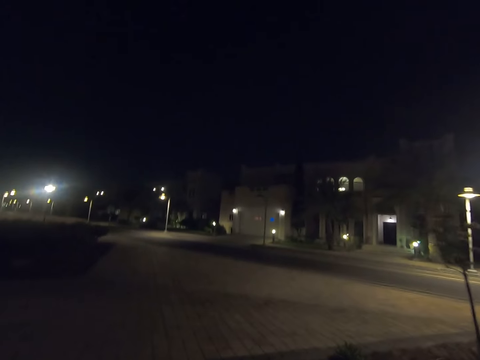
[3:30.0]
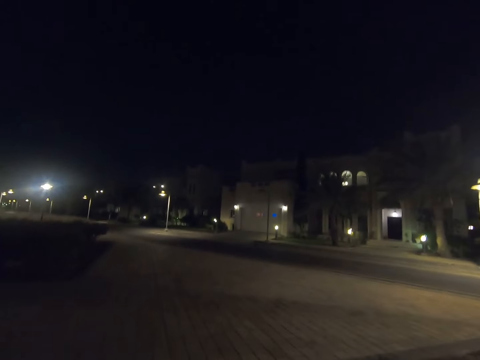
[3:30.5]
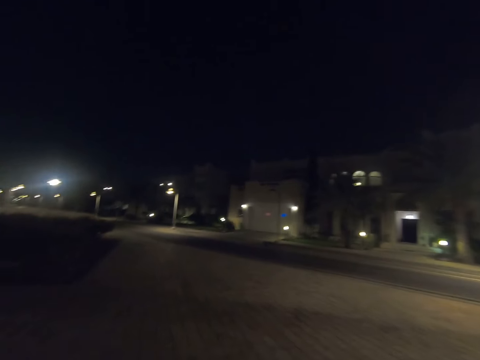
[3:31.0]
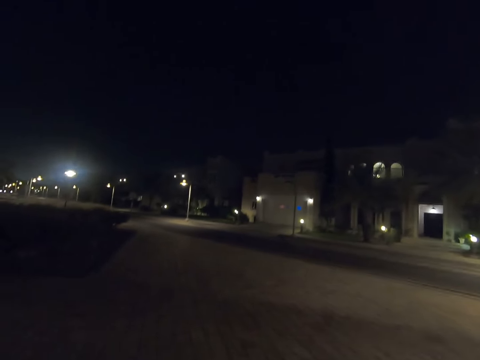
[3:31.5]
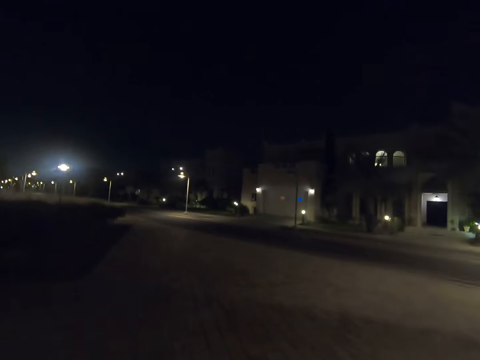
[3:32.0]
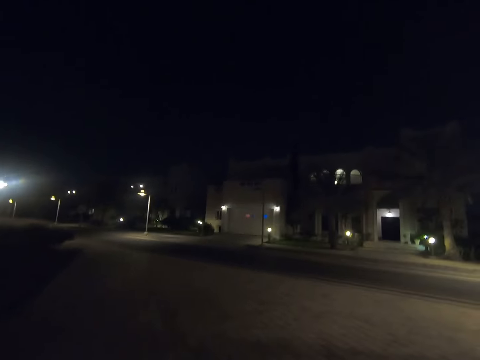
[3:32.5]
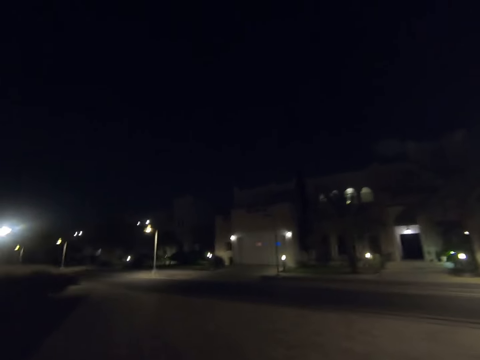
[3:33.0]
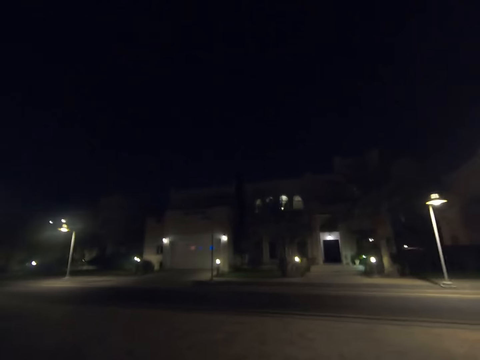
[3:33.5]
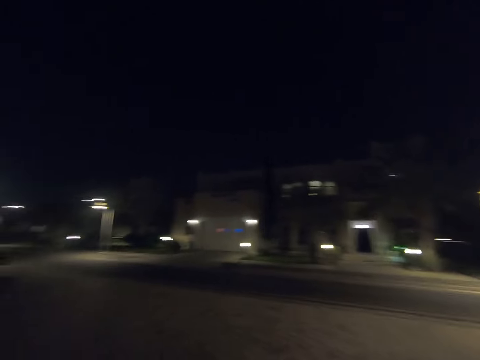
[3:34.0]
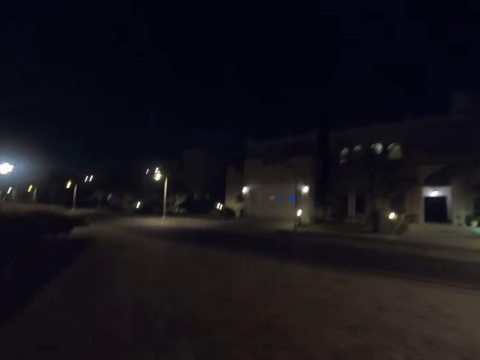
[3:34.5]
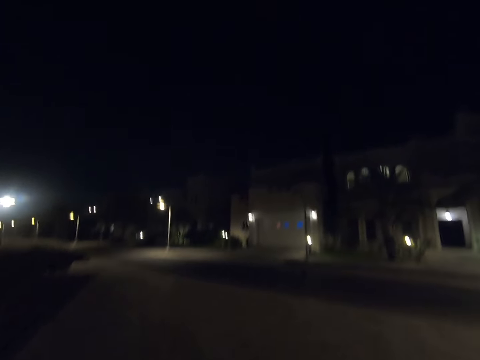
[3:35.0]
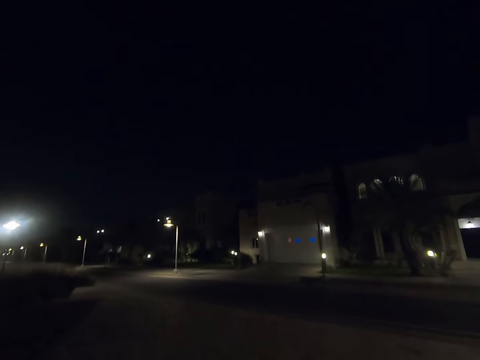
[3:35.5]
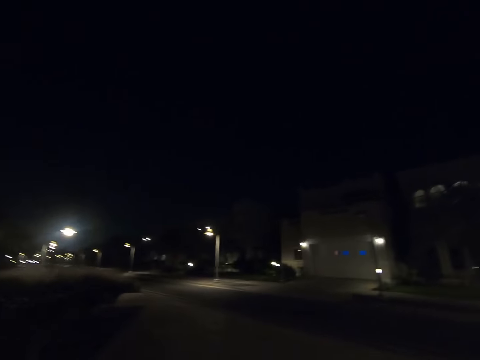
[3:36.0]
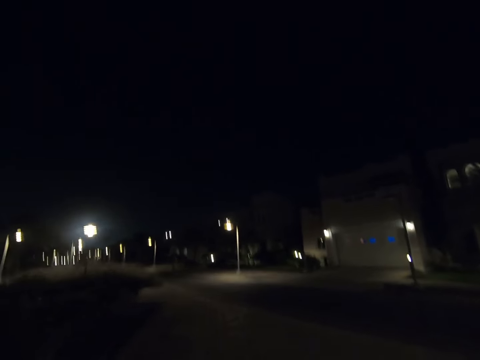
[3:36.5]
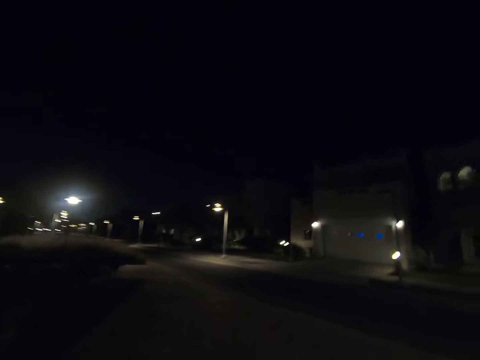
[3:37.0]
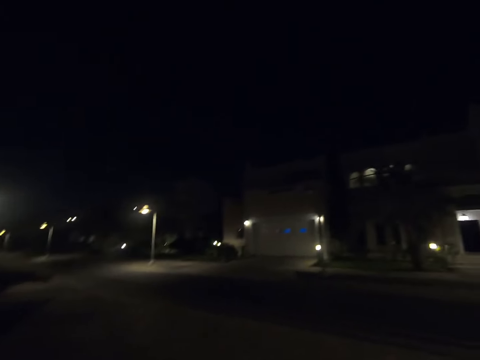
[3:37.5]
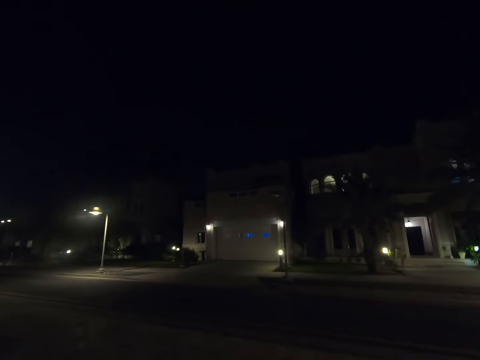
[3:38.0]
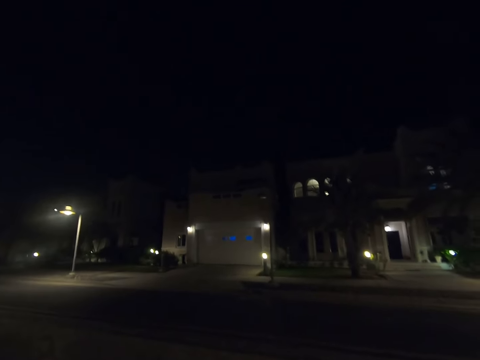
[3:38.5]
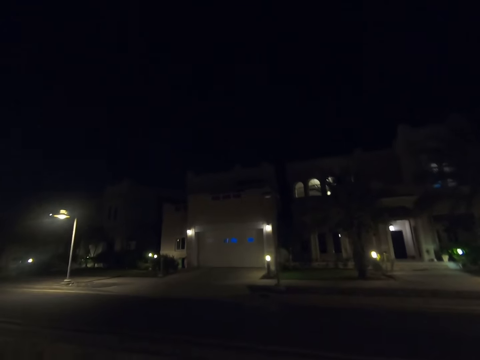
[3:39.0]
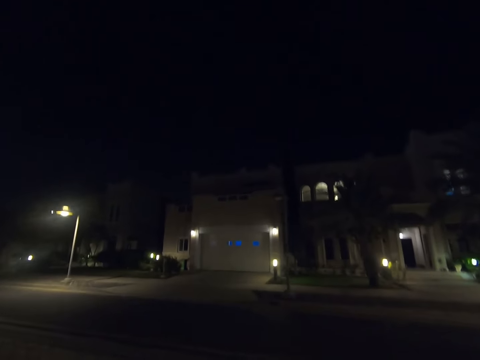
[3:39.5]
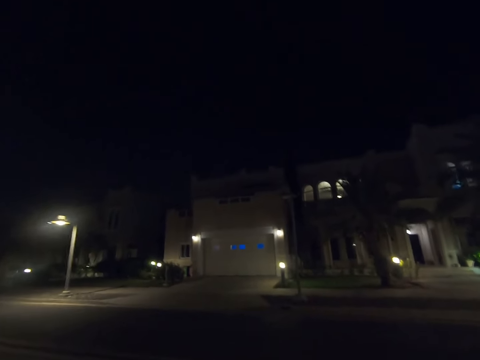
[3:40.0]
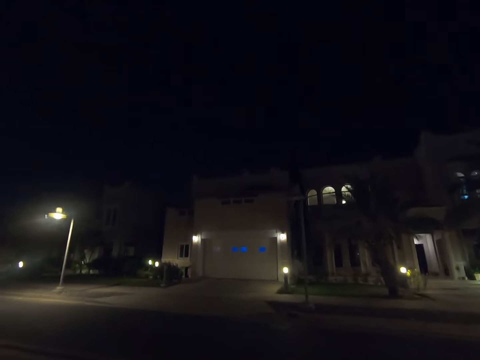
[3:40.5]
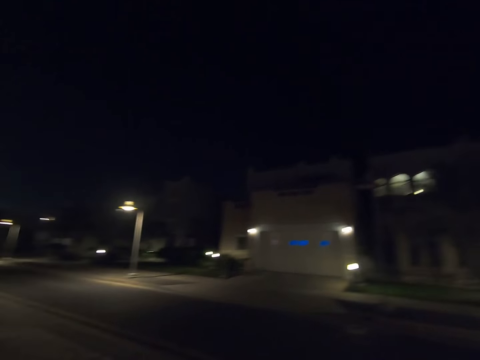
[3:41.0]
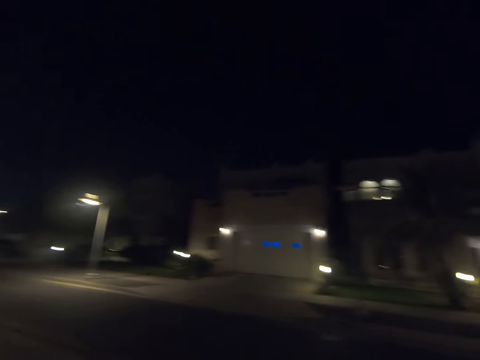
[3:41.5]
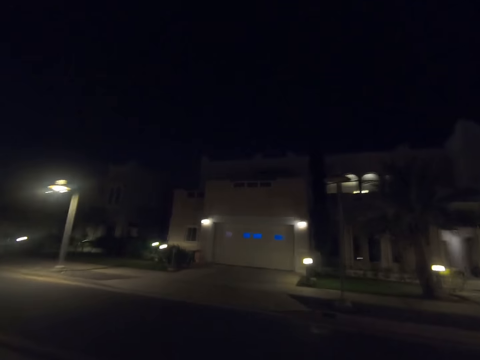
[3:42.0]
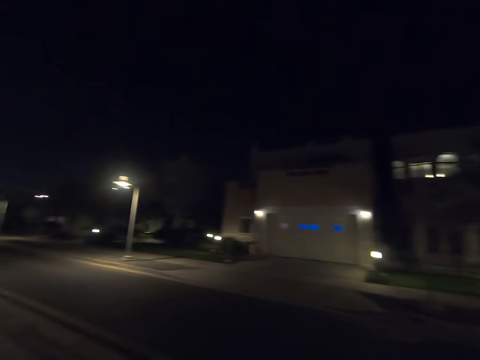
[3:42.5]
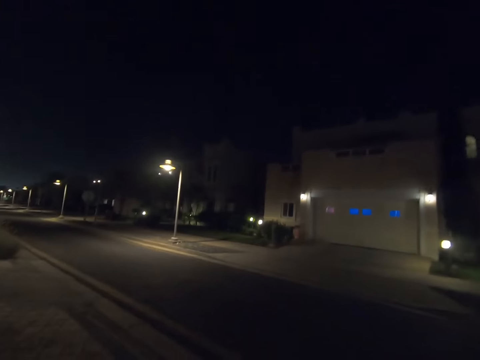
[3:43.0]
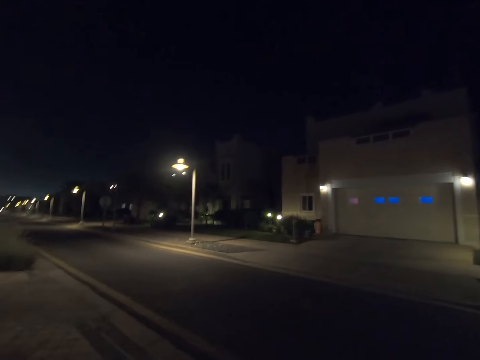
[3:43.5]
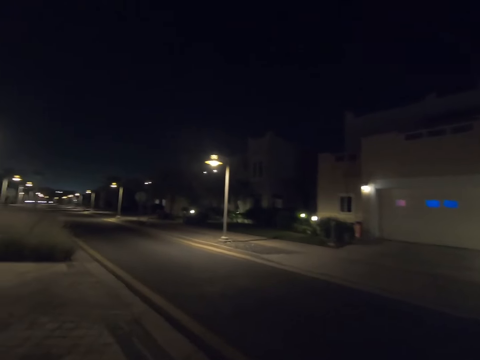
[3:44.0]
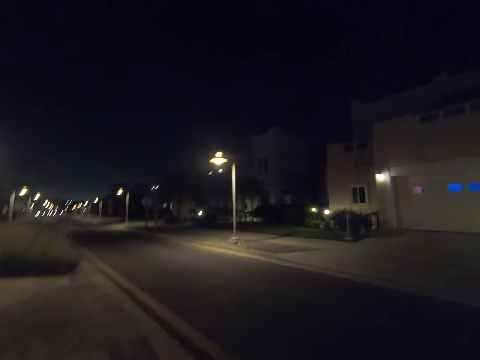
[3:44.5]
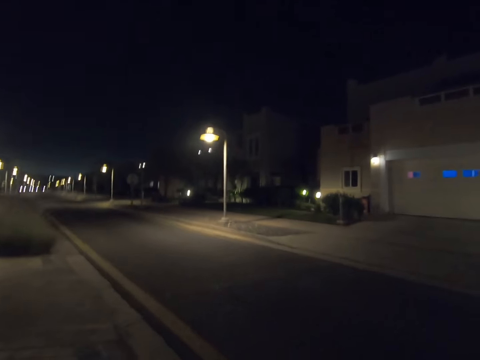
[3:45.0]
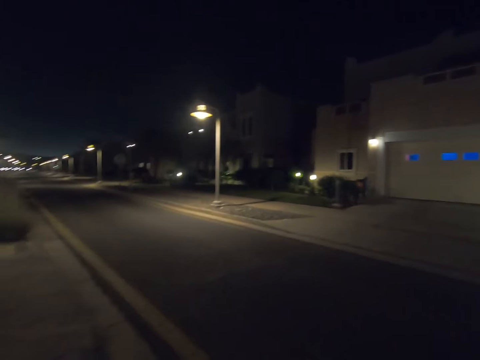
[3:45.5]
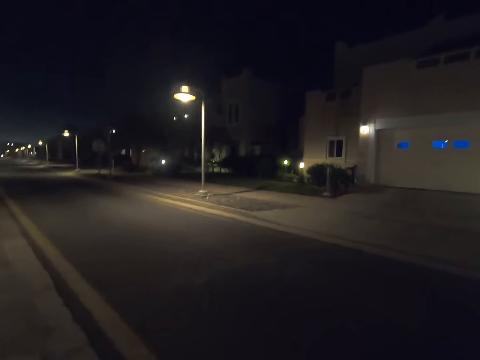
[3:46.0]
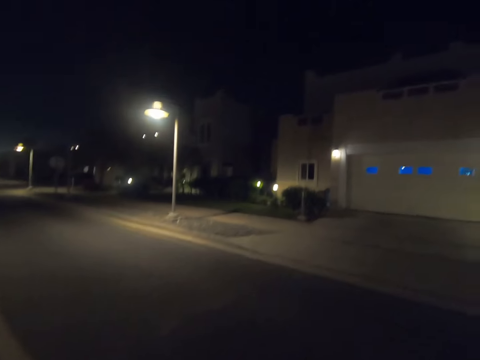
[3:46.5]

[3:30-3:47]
The camera wearer looks right. They look forward. They look left. They look forward. They look left. They look forward. They look left.

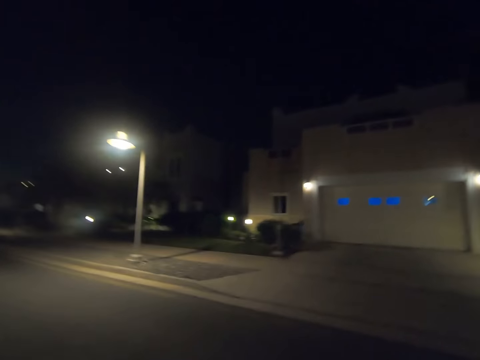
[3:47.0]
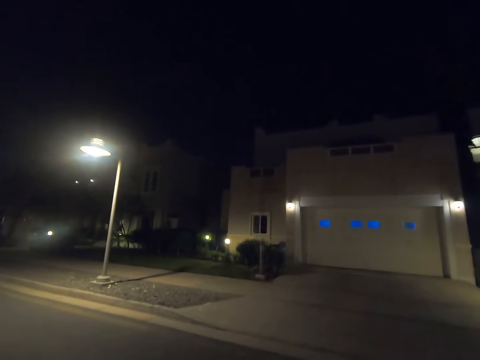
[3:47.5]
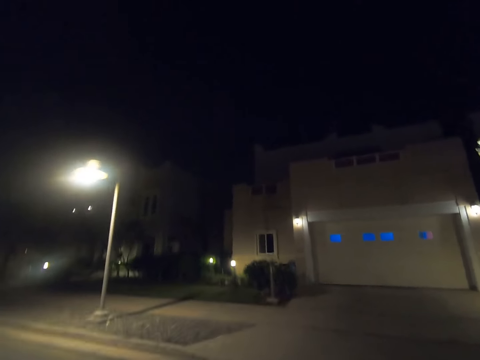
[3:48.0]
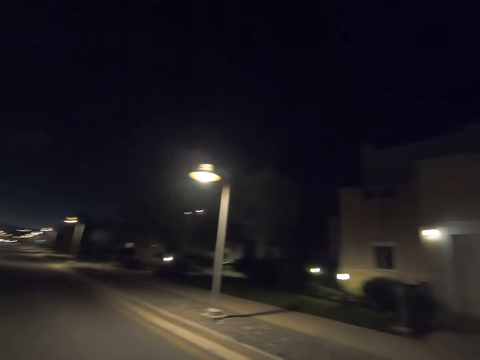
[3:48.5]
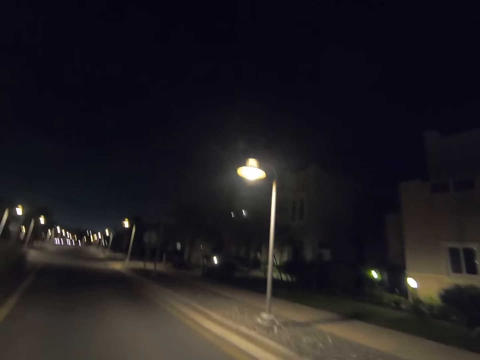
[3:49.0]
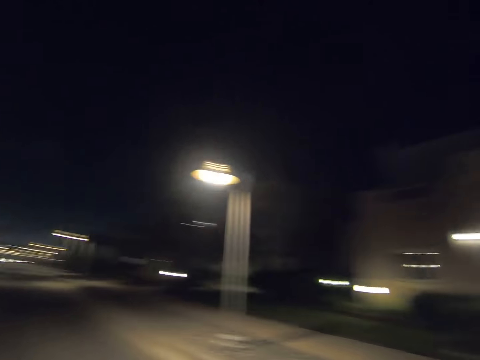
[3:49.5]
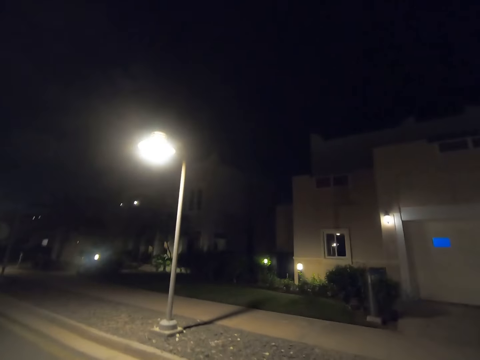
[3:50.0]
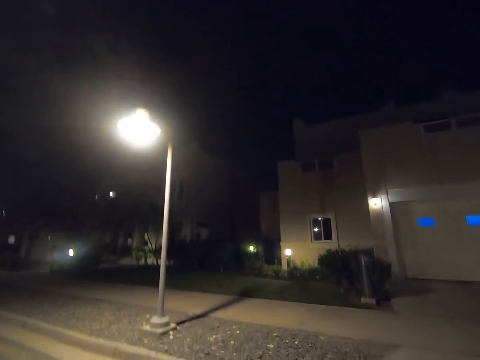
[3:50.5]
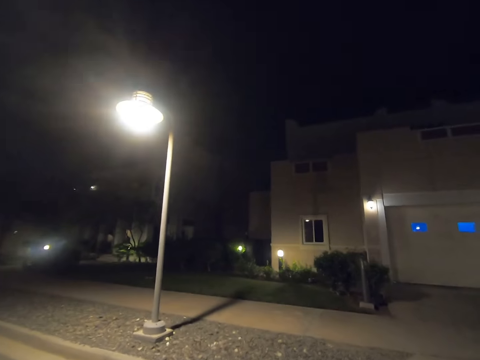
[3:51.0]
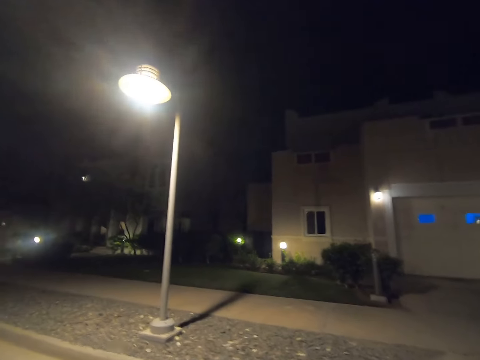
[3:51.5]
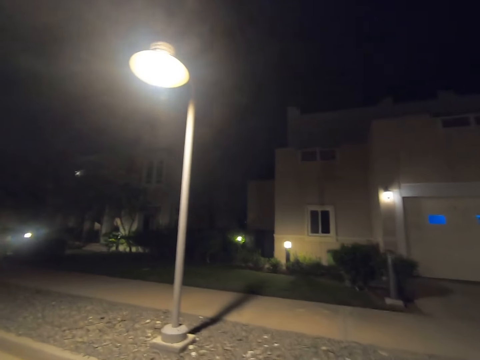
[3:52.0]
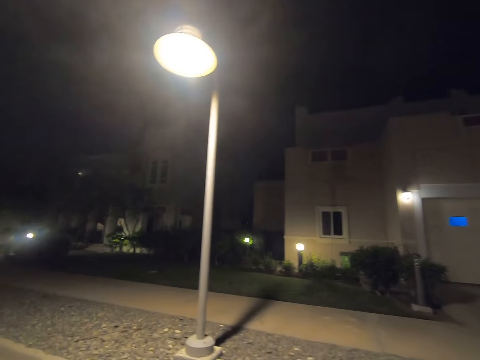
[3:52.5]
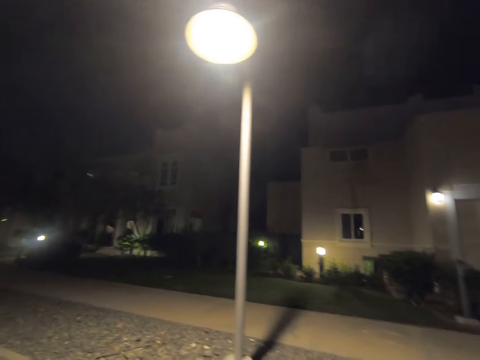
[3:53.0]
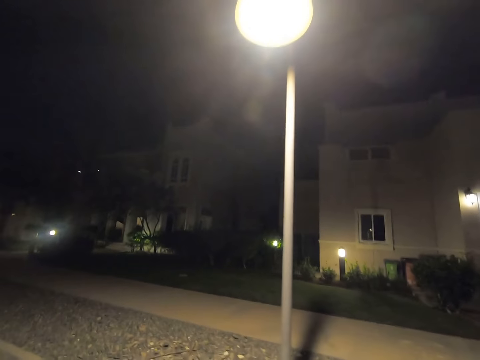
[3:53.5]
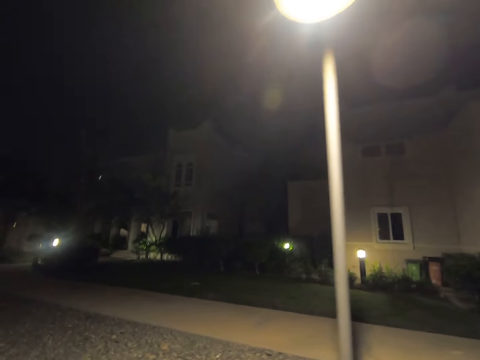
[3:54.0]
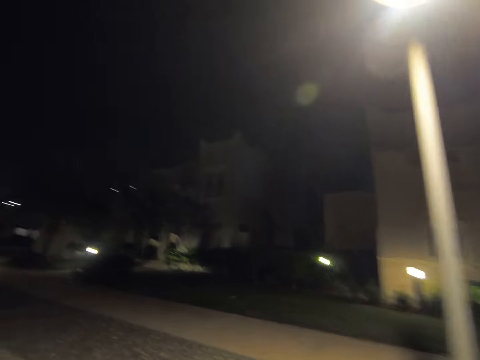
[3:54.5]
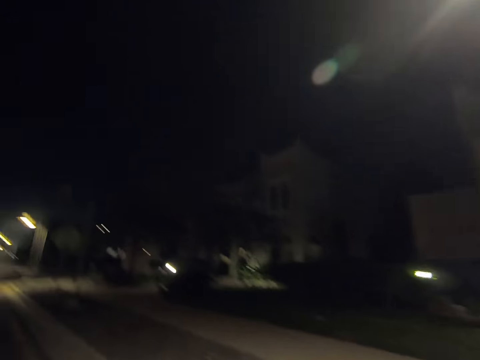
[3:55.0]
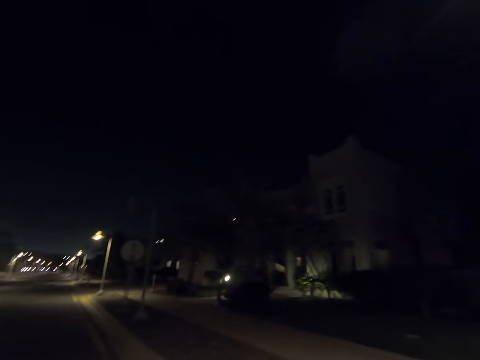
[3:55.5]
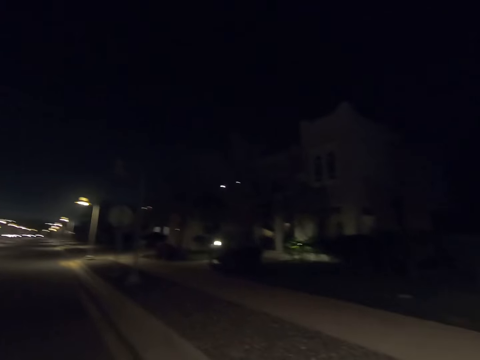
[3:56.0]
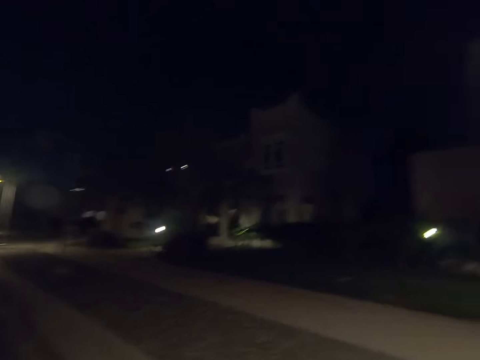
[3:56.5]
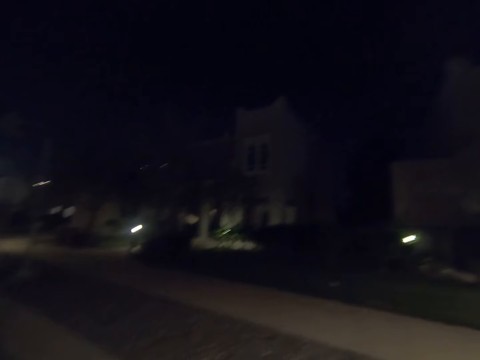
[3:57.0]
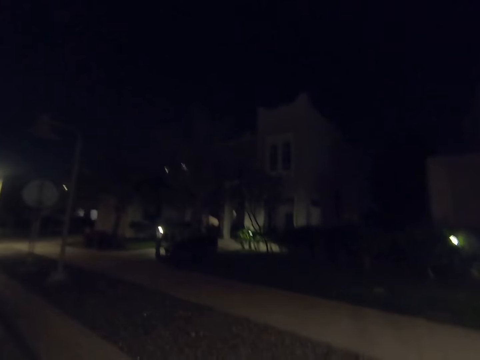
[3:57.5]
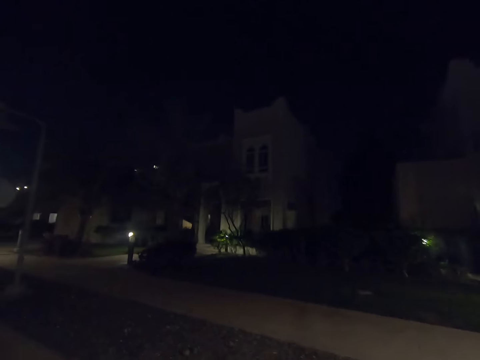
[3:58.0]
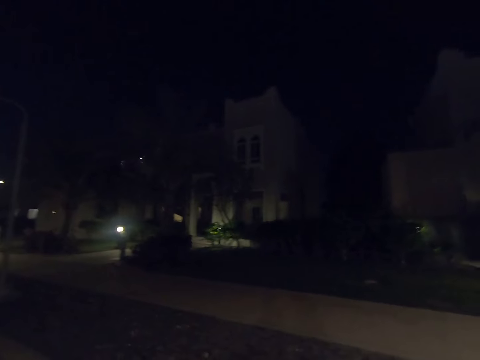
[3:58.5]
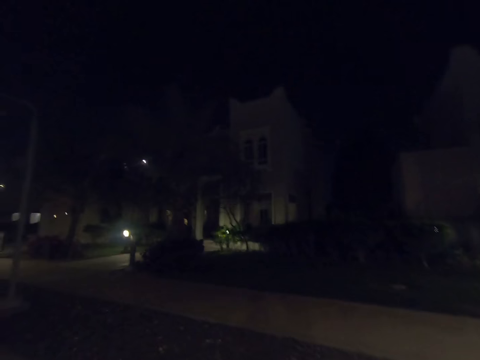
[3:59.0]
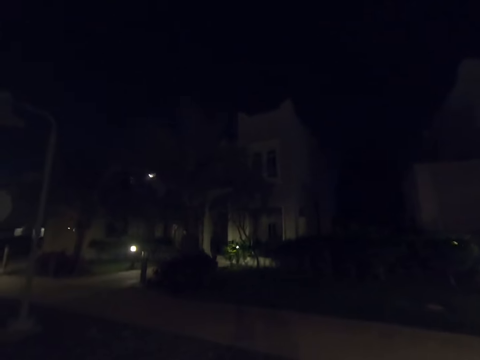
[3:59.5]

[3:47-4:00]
The camera wearer looks forward. They cross the road. They look left. They look forward. They look left. They look forward.
